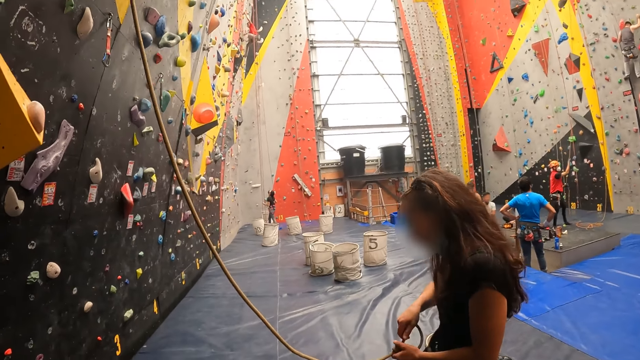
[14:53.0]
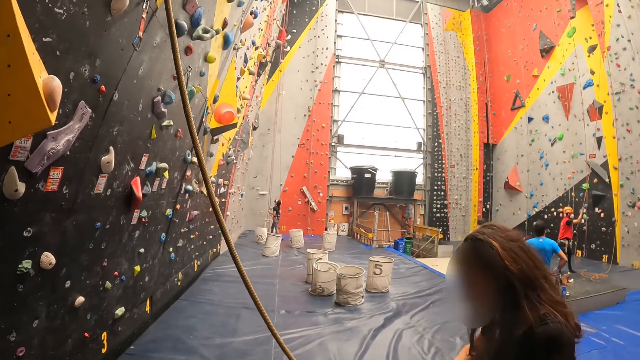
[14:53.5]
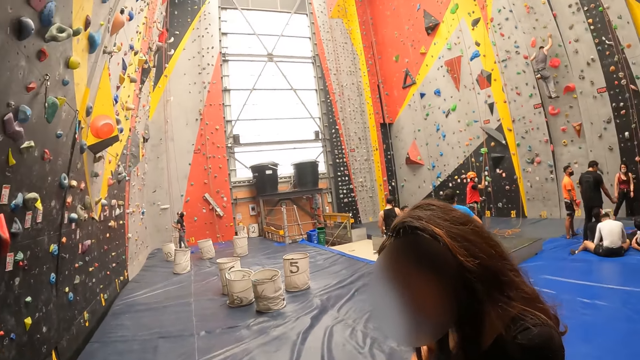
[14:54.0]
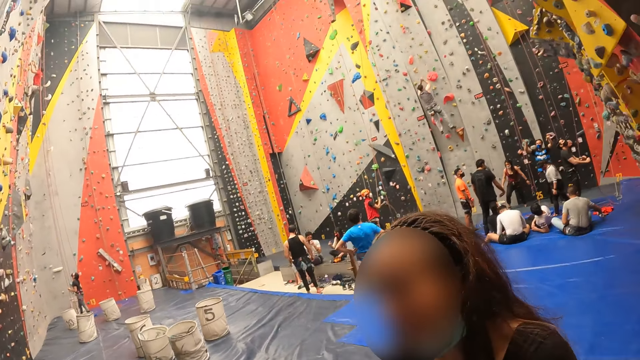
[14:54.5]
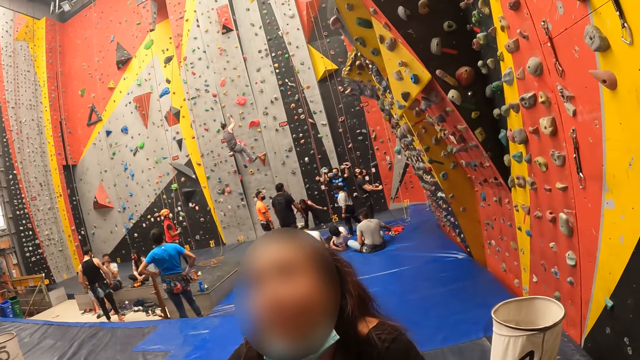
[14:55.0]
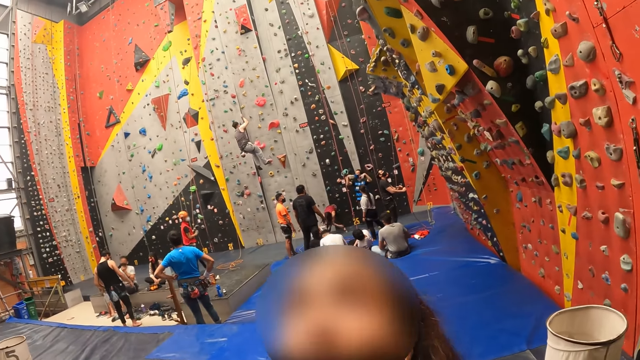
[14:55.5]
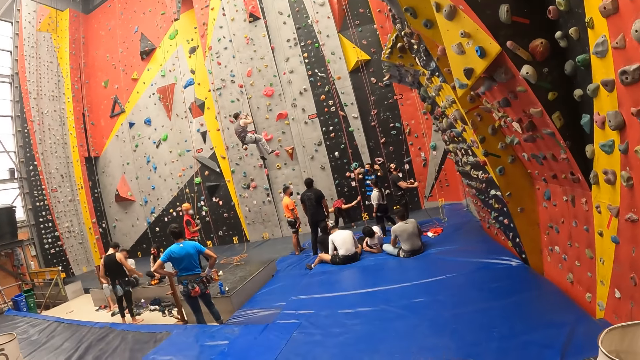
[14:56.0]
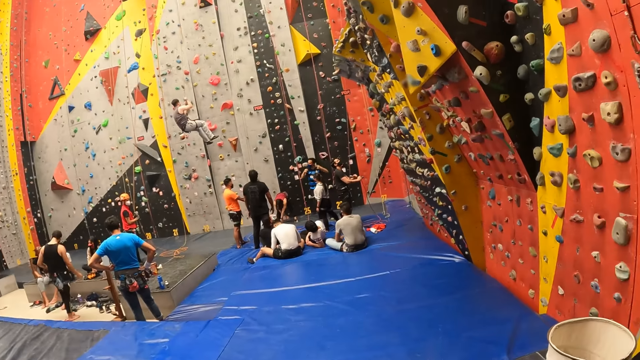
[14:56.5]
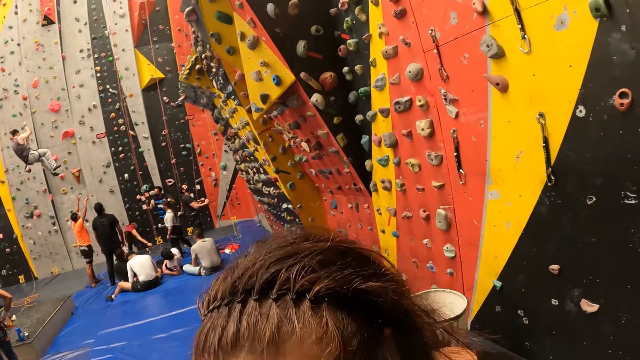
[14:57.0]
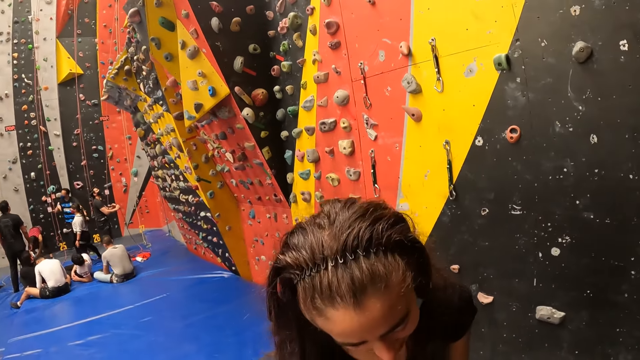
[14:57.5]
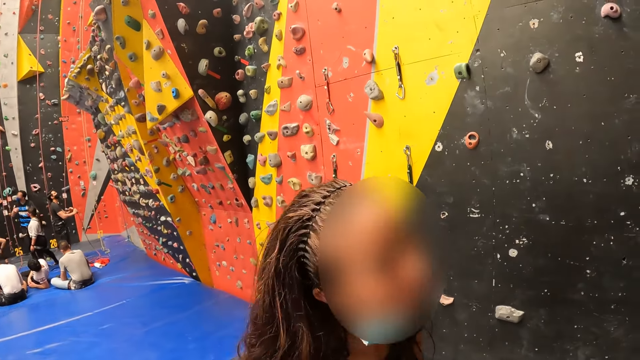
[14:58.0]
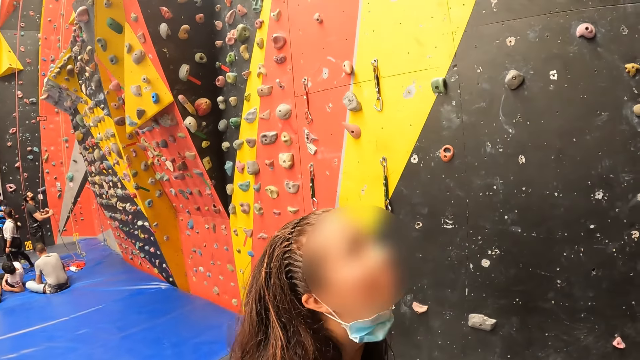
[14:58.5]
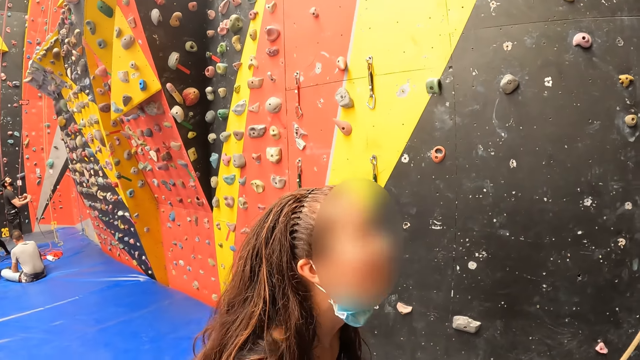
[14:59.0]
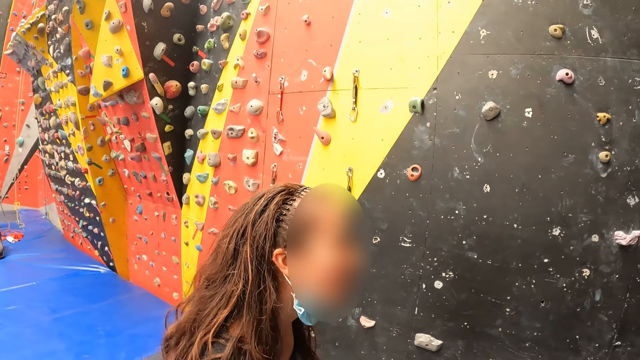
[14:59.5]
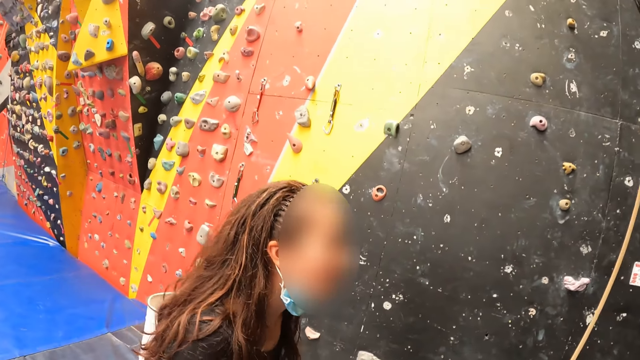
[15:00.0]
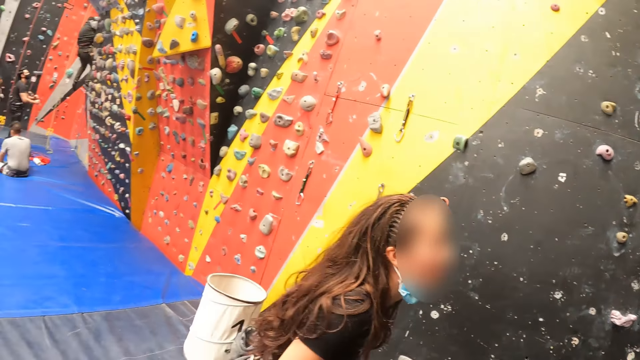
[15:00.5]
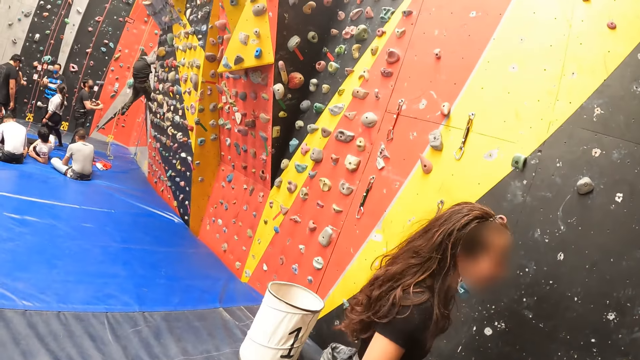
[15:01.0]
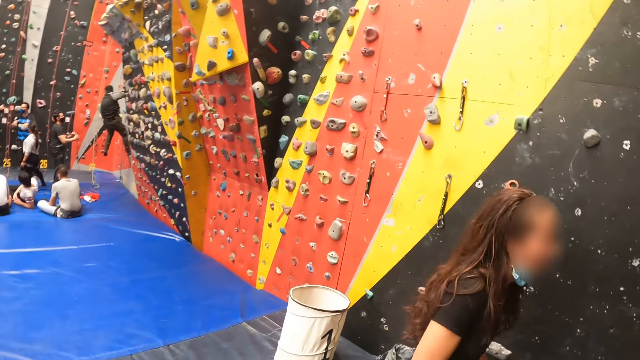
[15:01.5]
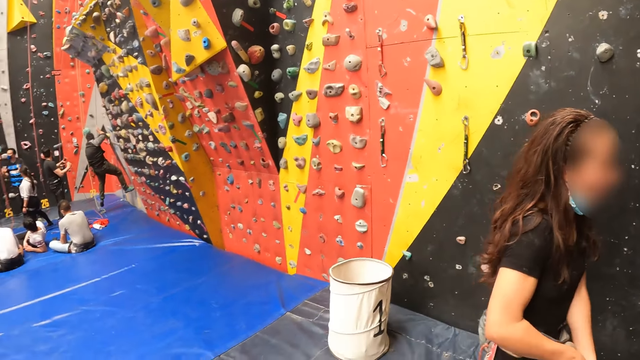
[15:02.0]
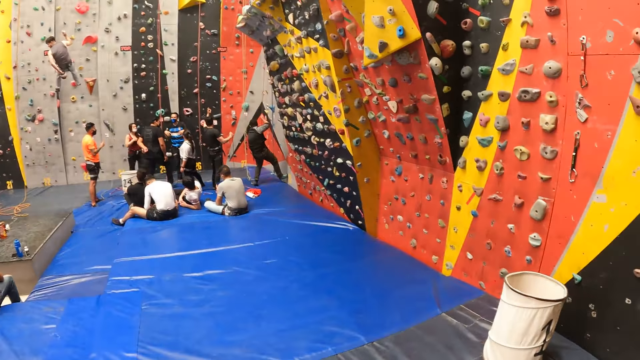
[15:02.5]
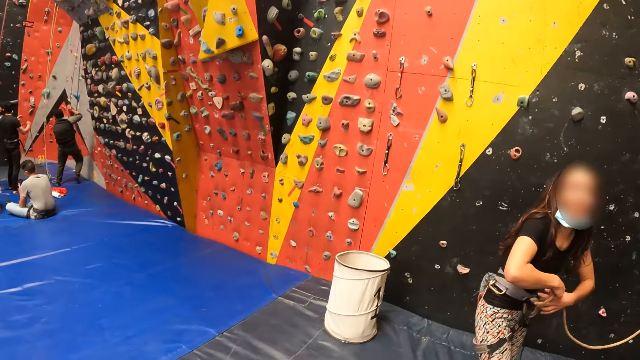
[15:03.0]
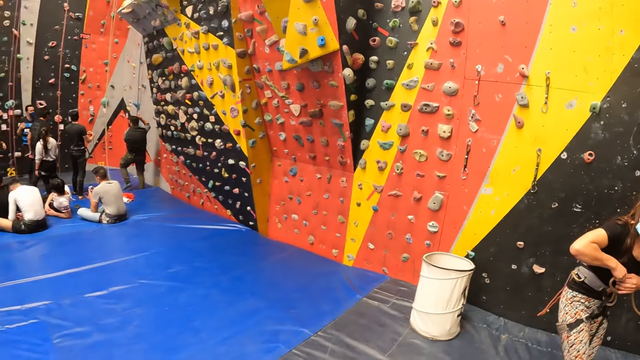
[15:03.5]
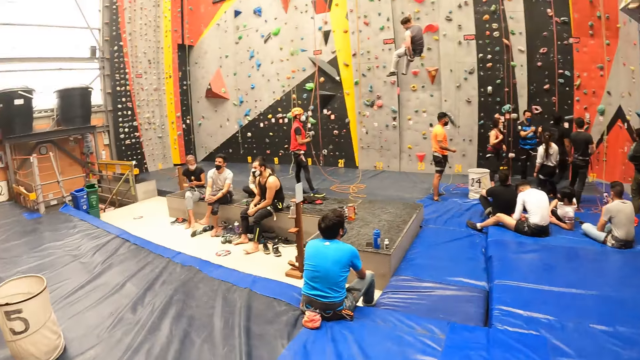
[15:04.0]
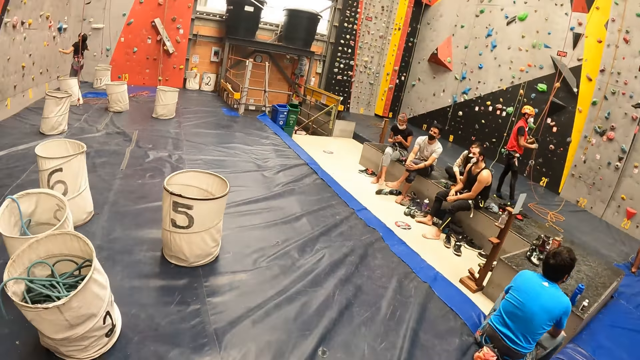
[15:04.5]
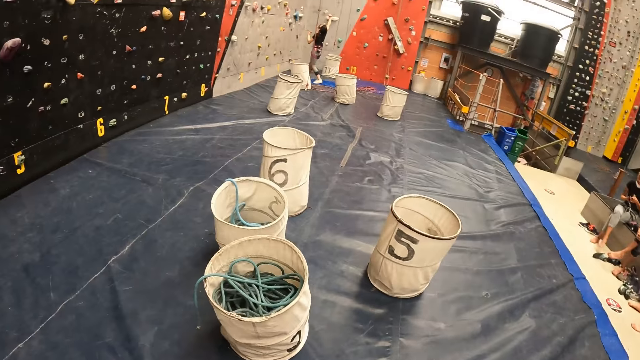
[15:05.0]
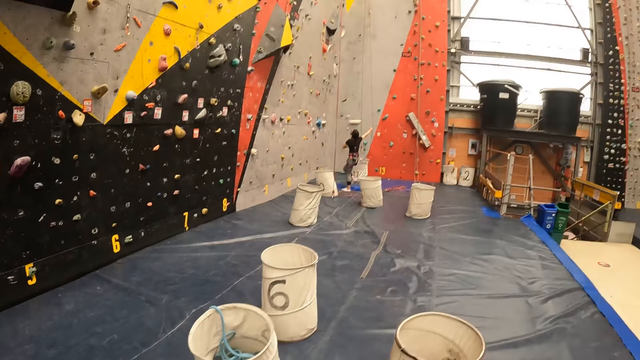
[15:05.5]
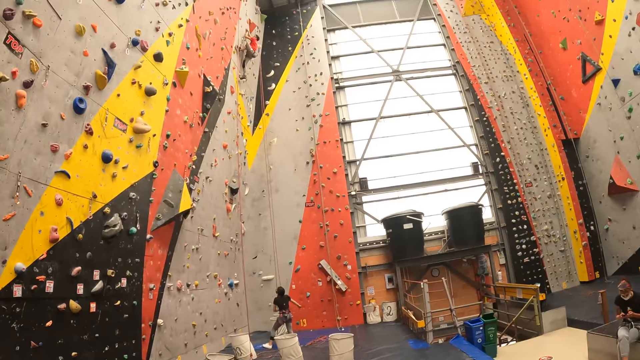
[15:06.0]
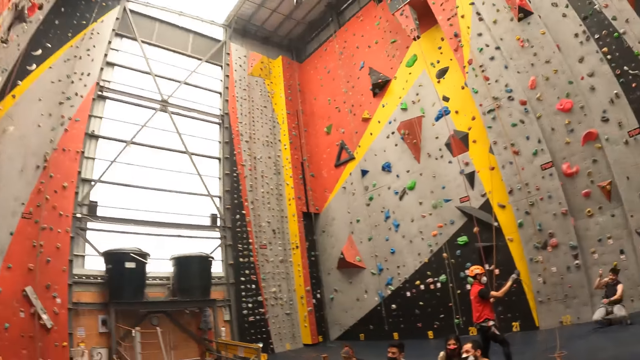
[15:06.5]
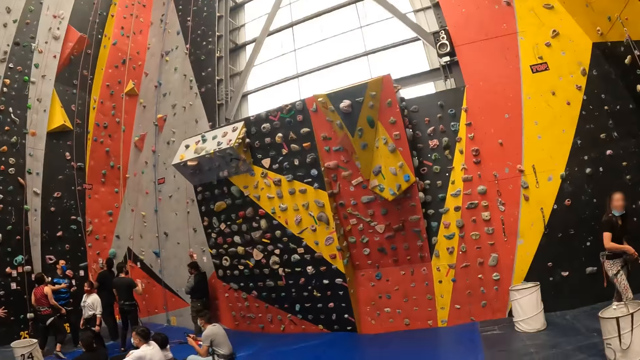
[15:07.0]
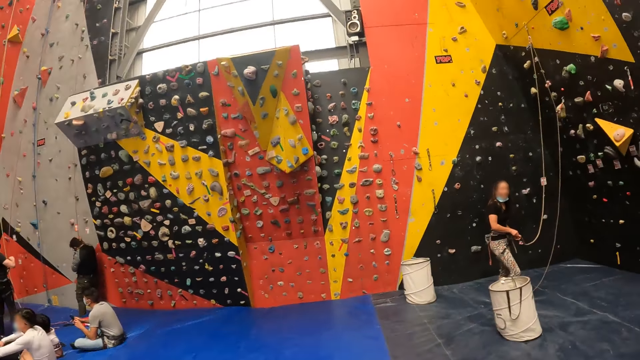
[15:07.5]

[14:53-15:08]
The camera wearer walks around.

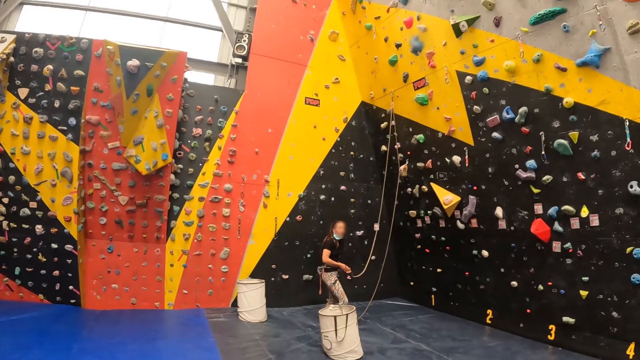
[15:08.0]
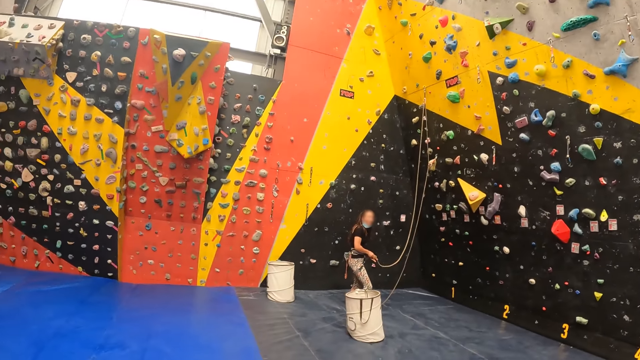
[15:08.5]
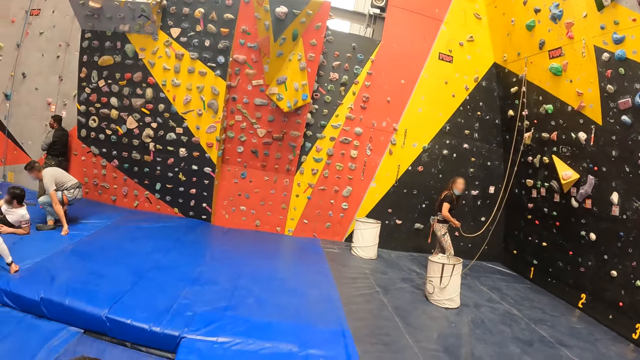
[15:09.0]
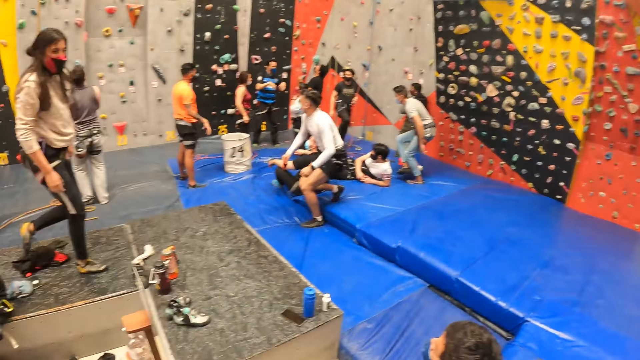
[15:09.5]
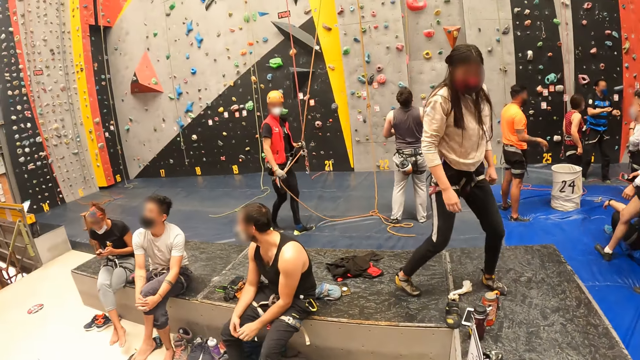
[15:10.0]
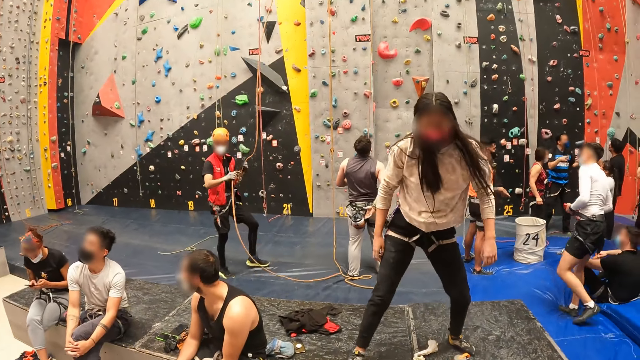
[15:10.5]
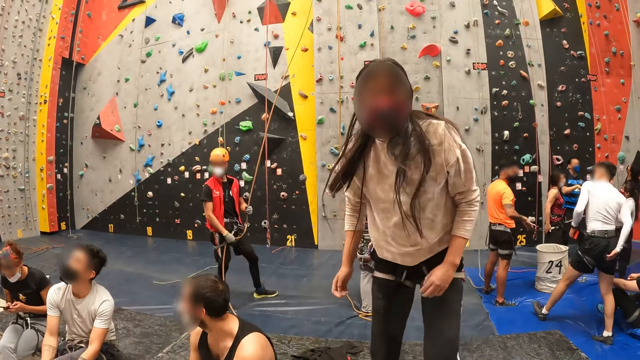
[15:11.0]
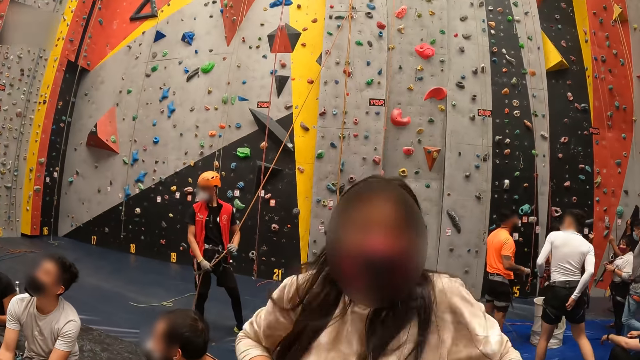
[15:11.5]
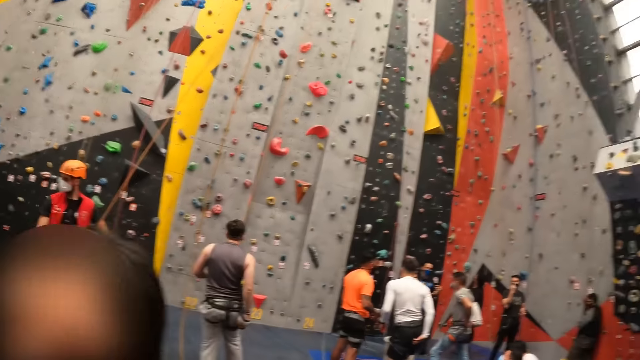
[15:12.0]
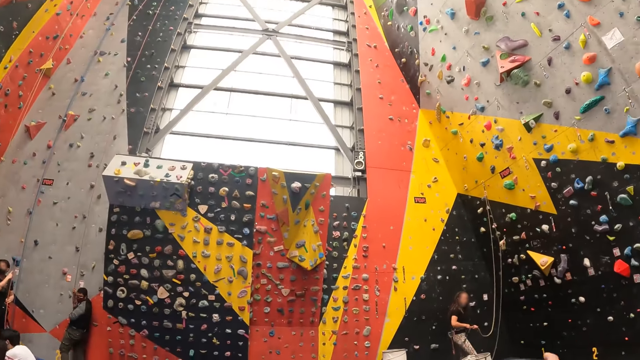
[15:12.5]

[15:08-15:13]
The camera wearer converses with a person.
